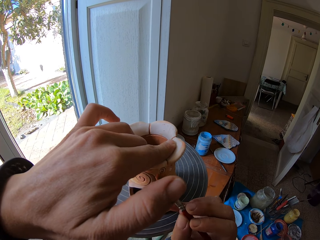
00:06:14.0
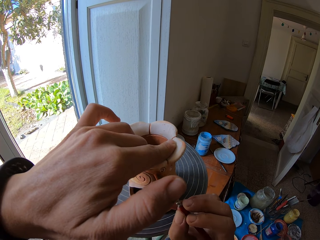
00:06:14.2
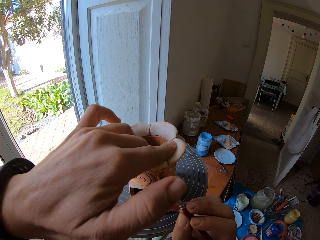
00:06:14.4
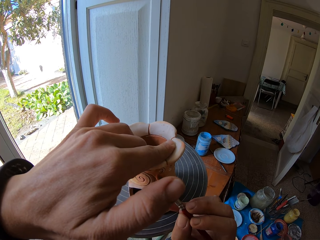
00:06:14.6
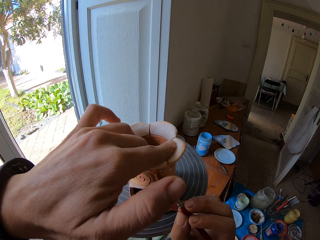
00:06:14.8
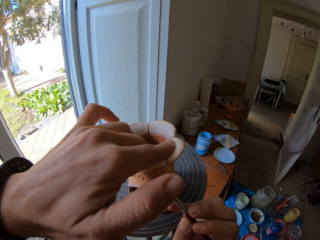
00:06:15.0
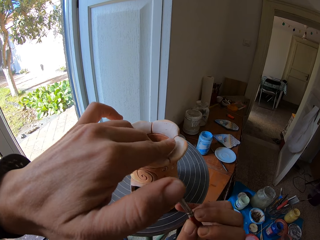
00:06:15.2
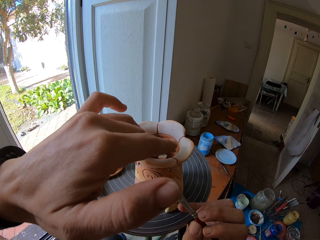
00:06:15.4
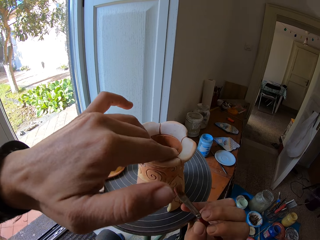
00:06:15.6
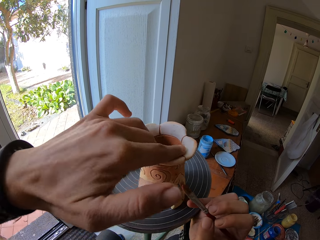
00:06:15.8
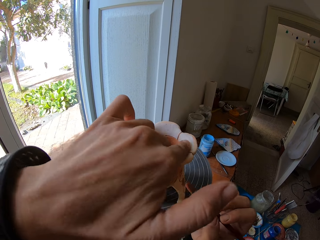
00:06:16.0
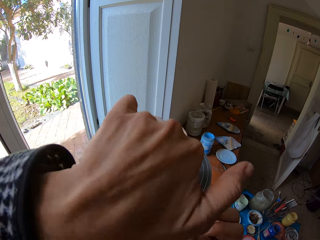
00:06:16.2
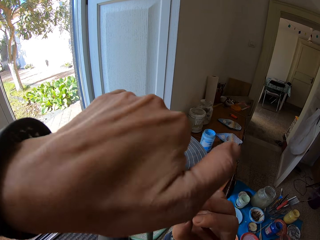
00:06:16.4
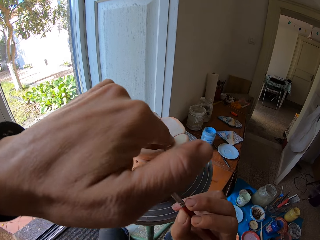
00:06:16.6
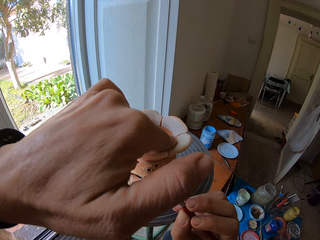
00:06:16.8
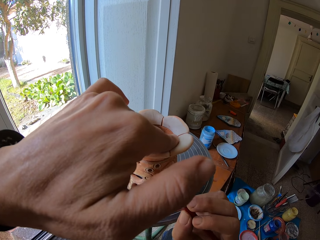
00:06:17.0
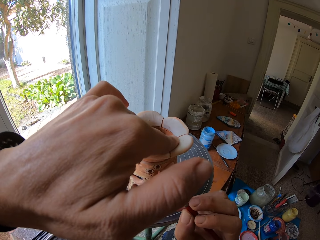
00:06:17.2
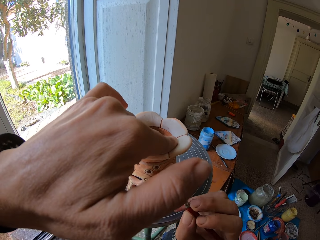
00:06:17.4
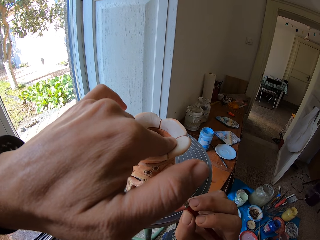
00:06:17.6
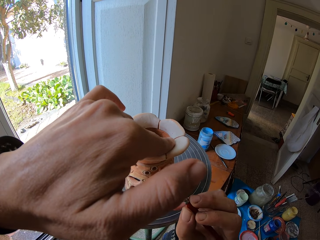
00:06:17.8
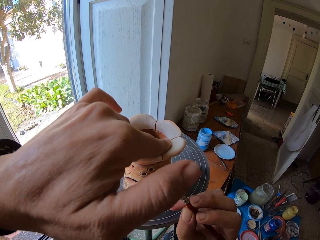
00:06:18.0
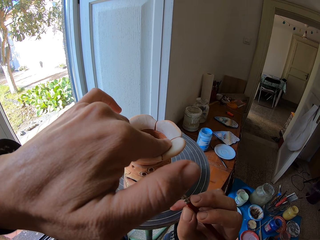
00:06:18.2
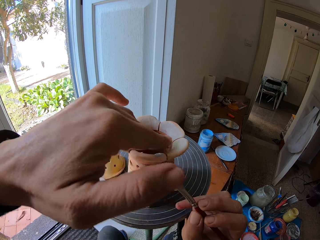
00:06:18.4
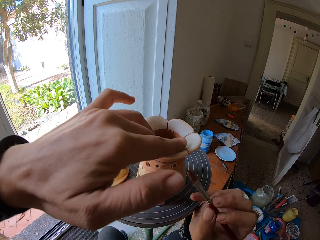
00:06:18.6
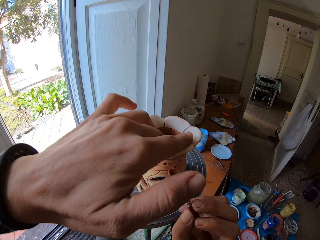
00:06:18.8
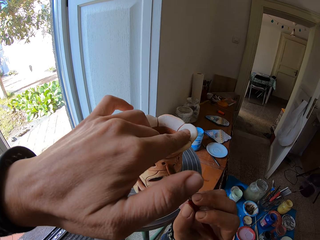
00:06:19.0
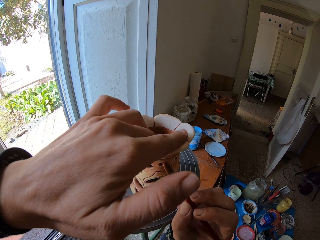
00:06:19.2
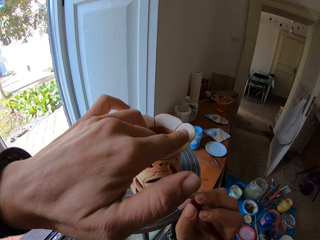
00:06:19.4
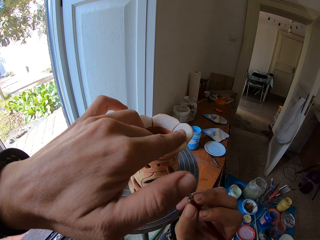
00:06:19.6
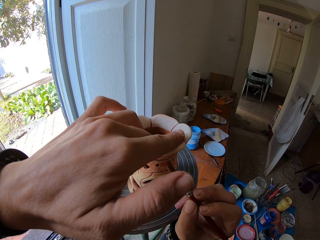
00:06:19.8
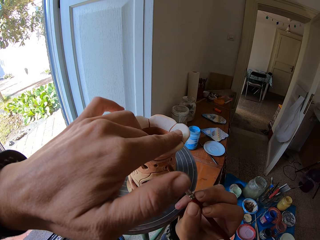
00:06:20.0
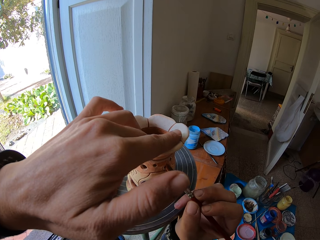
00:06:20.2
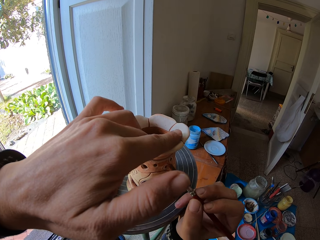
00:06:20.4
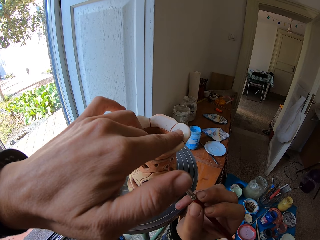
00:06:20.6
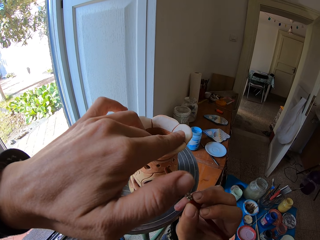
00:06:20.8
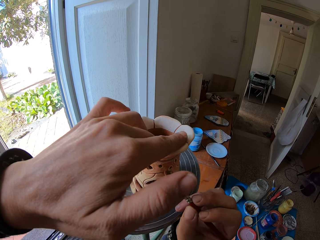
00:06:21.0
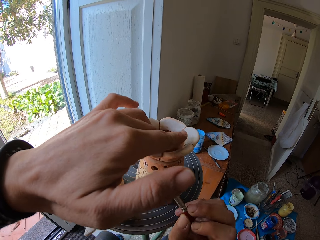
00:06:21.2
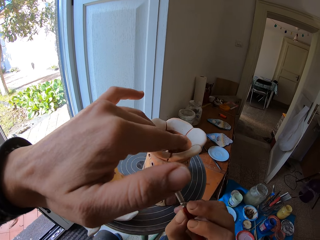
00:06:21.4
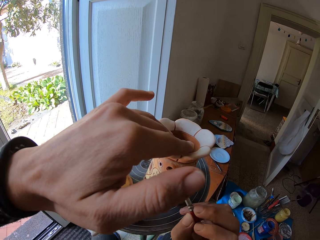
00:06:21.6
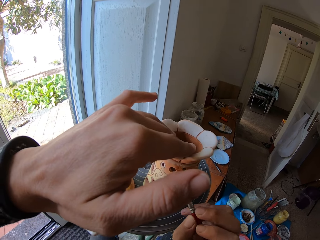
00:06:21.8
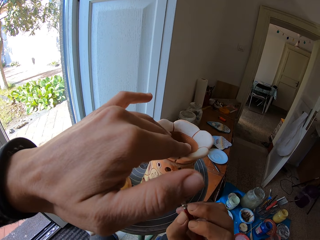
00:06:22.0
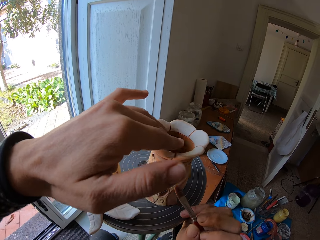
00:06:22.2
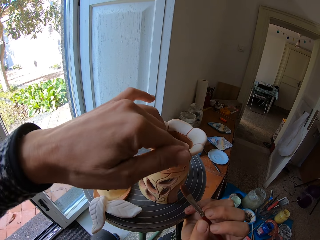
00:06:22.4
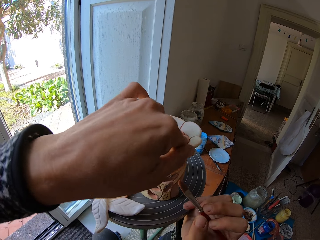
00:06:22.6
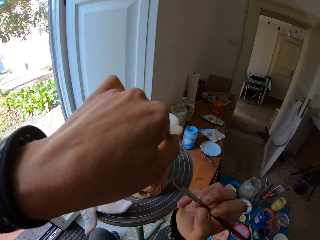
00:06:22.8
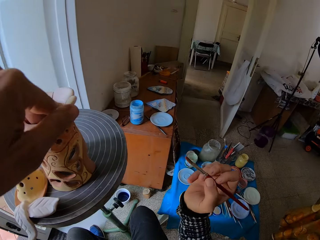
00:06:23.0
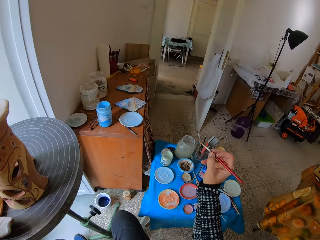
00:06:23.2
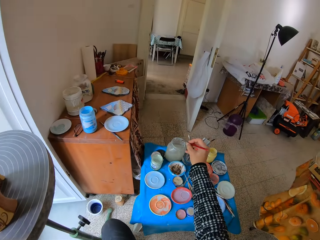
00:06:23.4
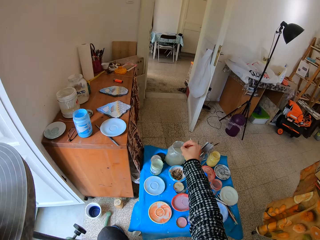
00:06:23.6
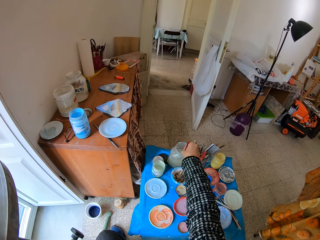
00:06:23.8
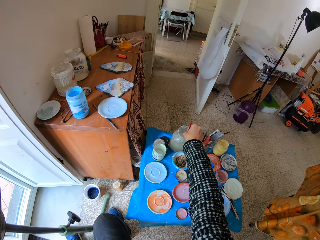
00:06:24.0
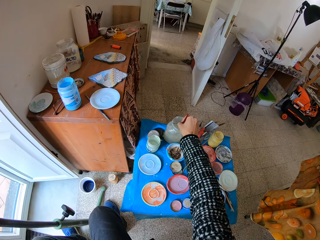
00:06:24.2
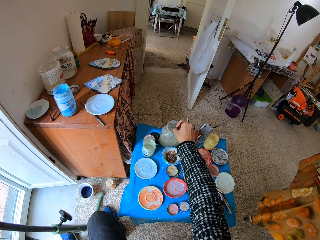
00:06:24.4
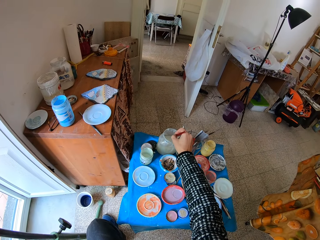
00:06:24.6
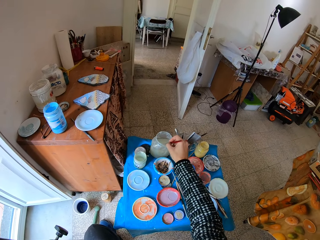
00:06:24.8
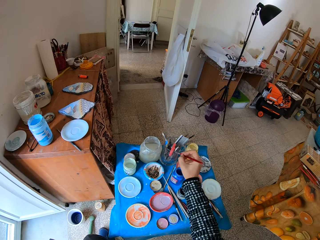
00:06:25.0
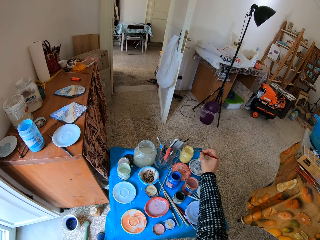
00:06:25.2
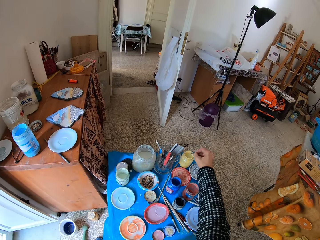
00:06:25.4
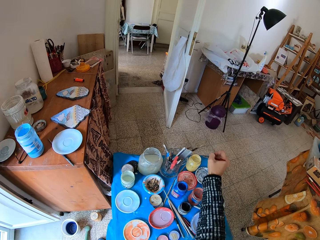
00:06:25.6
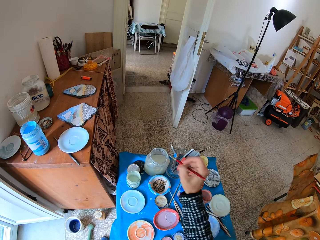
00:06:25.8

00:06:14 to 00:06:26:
The camera wearer adjusts the pottery vase on the pottery wheel with his left hand. He paints the pottery vase with the paintbrush in his right hand. He adjusts the pottery vase on the pottery wheel with his left hand. He dips the paintbrush in the jar of water on the art tray with his right hand. He dips the paintbrush in a jar of paint on the art tray with his right hand.

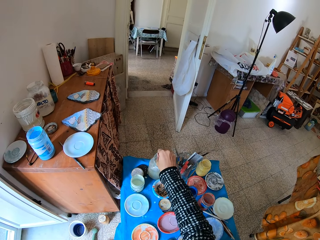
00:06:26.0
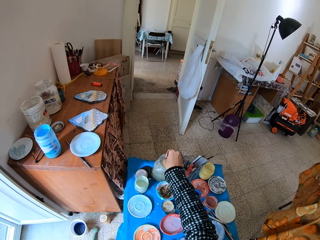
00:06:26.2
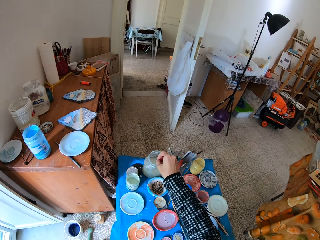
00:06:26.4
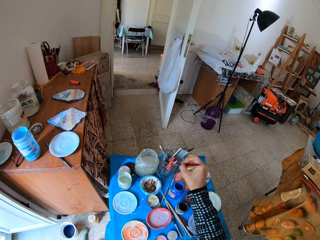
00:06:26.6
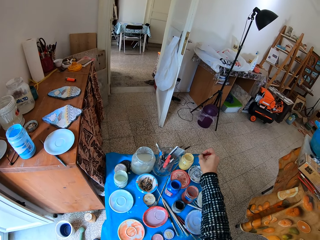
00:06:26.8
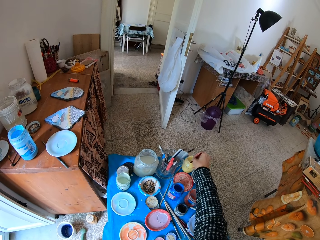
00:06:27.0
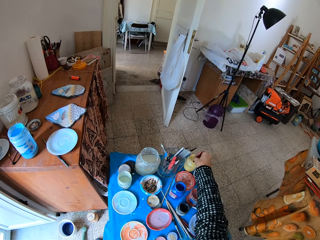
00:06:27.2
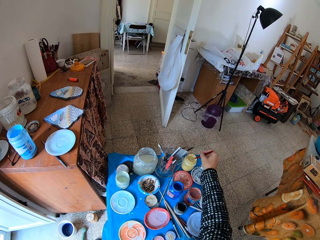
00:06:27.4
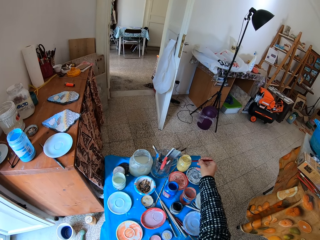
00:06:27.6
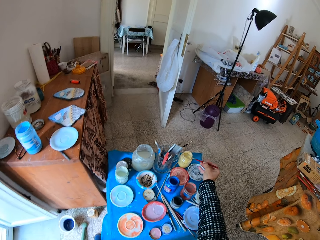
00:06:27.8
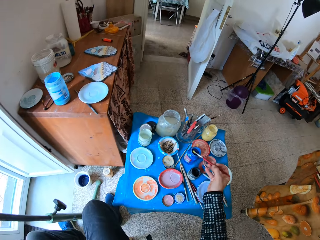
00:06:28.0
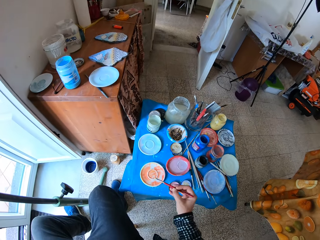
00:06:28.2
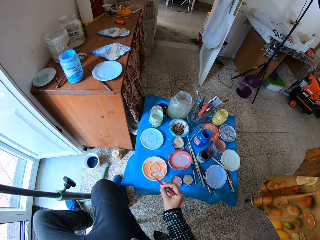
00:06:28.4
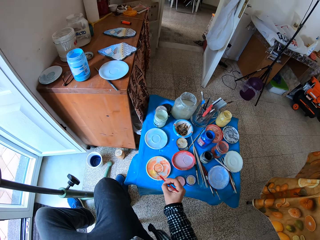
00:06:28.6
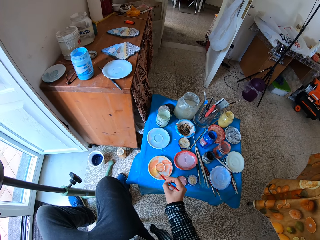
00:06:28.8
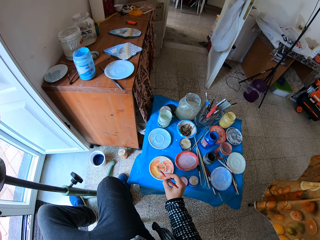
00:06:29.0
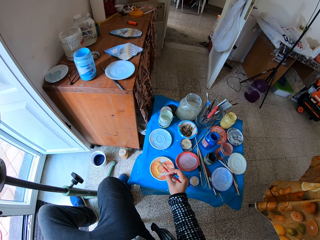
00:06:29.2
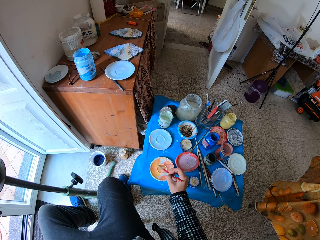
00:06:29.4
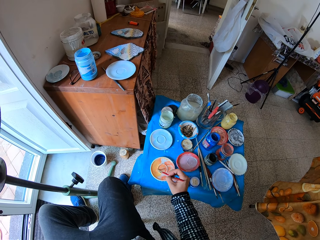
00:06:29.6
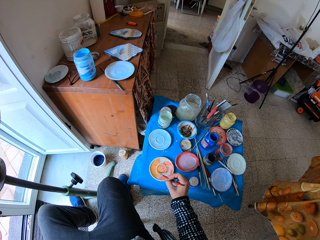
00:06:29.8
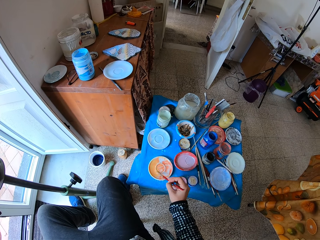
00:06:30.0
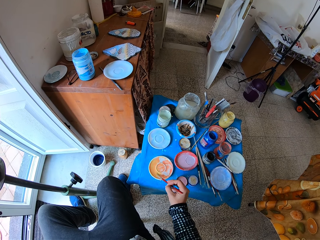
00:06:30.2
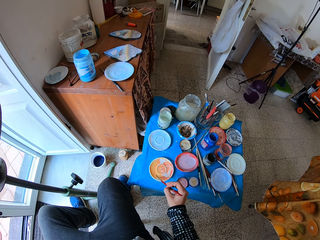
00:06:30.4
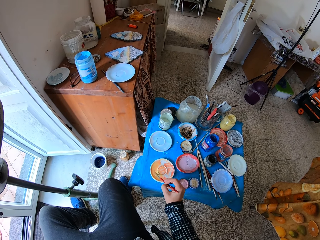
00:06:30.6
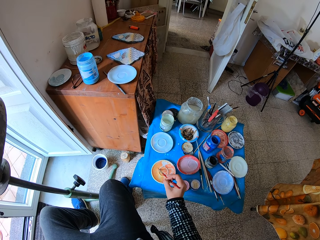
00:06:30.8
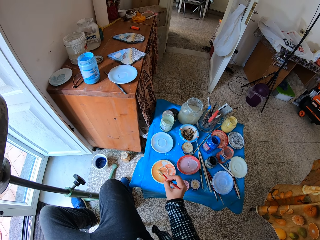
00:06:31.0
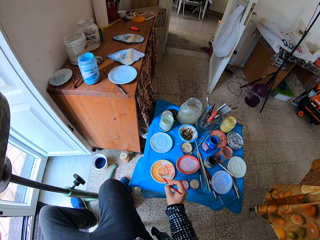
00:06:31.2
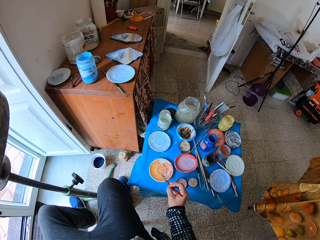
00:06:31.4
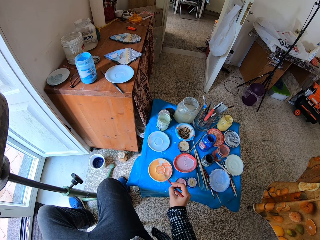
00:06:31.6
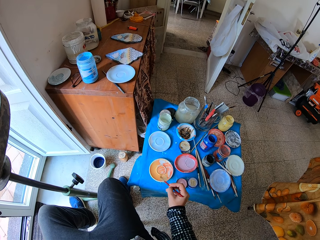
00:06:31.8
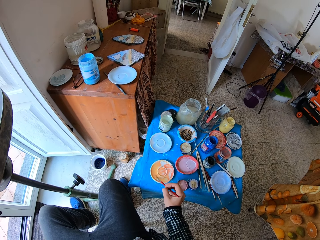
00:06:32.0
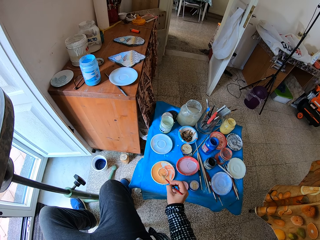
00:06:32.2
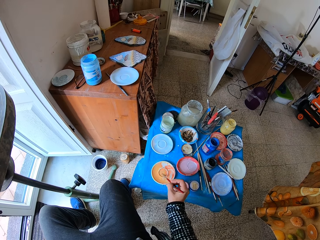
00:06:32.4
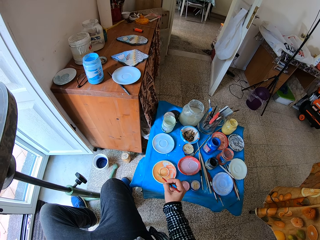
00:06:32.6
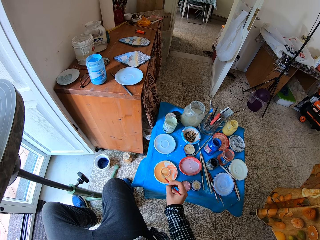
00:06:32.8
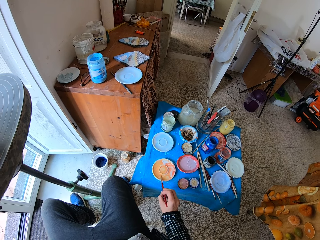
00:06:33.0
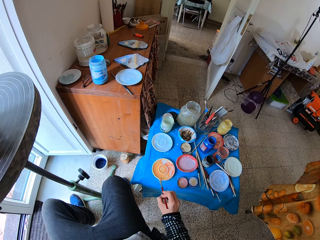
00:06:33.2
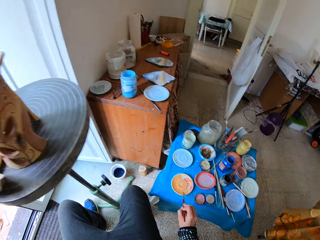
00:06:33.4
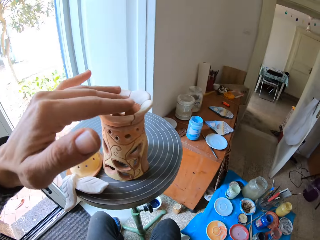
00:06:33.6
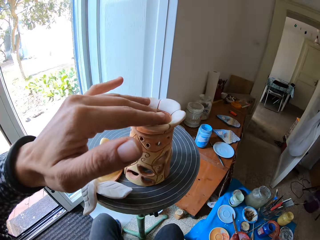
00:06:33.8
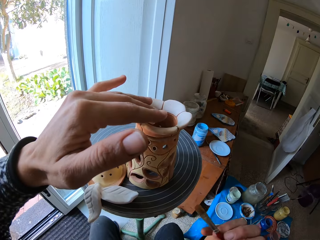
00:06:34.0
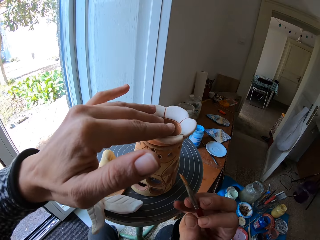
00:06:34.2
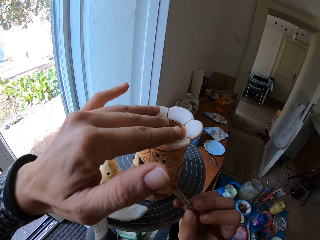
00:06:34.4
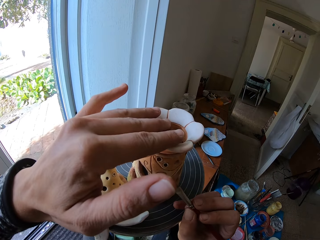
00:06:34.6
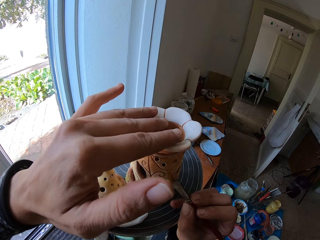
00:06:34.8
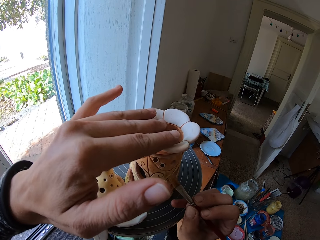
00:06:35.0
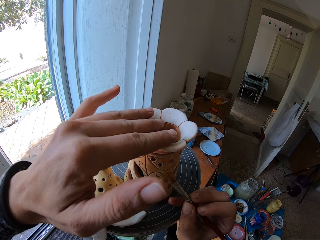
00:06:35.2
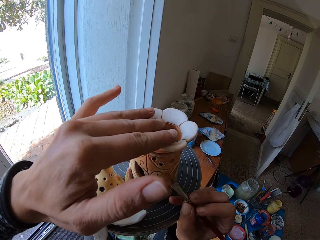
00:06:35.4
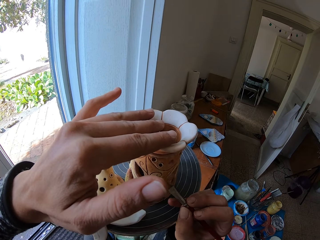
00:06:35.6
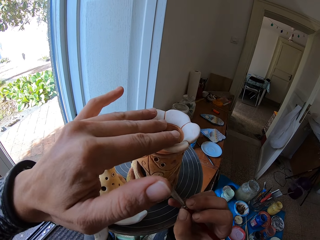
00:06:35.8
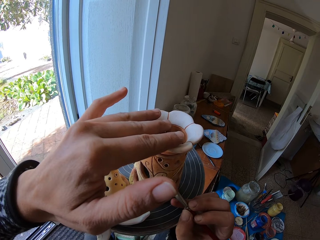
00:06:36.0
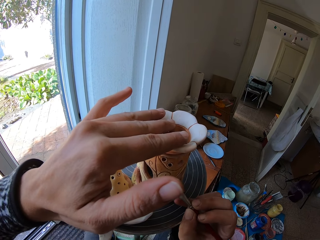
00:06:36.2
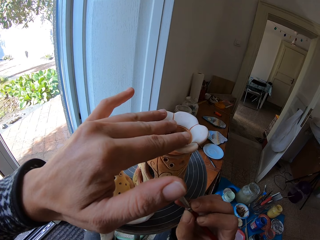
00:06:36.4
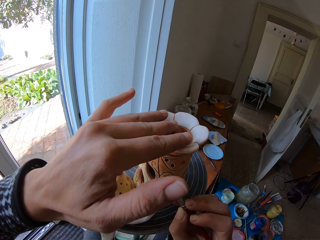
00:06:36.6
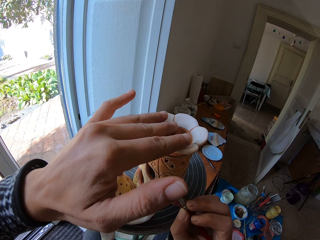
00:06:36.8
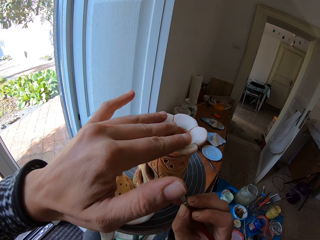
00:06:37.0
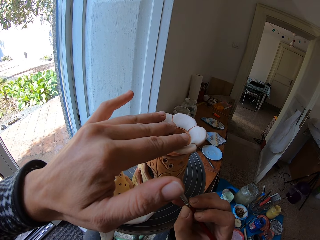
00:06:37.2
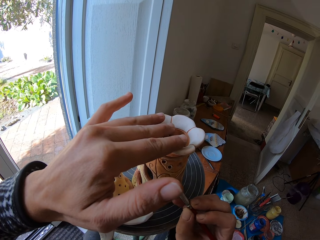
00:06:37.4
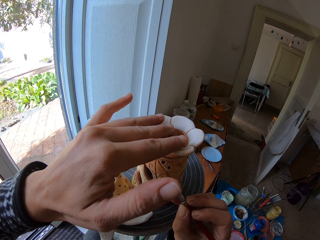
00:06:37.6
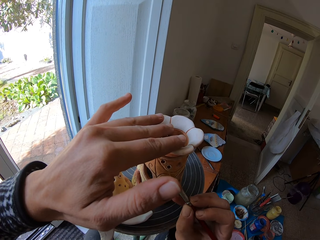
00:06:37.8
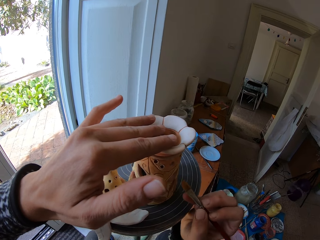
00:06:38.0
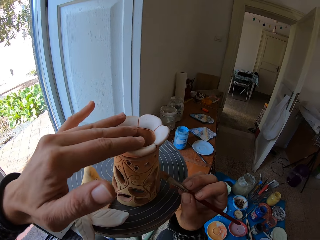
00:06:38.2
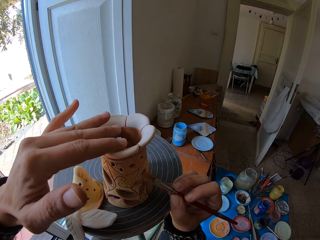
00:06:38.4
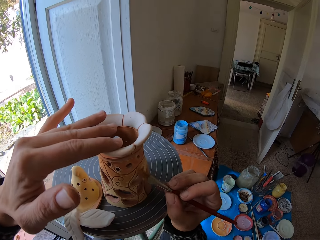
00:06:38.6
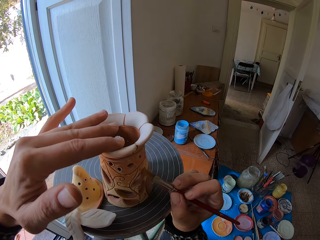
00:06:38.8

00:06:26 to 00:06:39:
The camera wearer dips the paintbrush in the jar of water on the art tray with his right hand. He dips the paintbrush in the jar of paint on the art tray with his right hand. He rubs the paintbrush in the paint on the art plate with his right hand. He paints the pottery vase with the paintbrush in his right hand.
